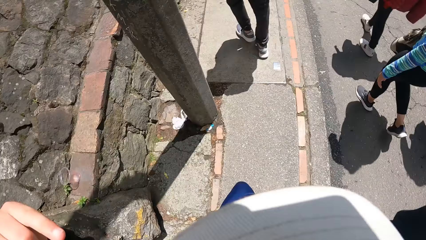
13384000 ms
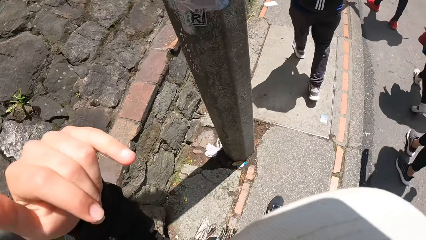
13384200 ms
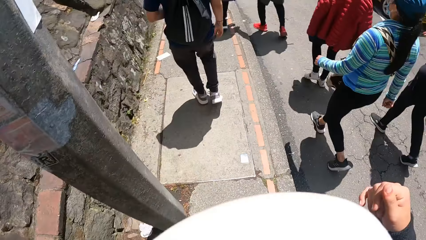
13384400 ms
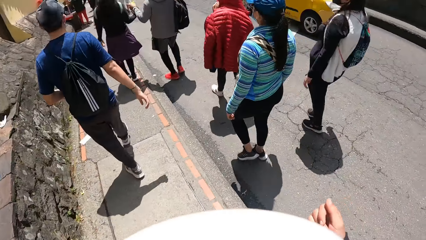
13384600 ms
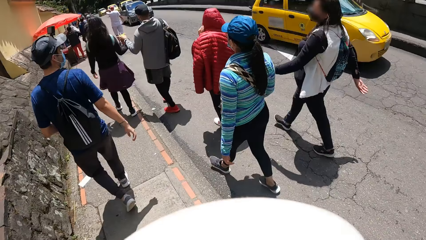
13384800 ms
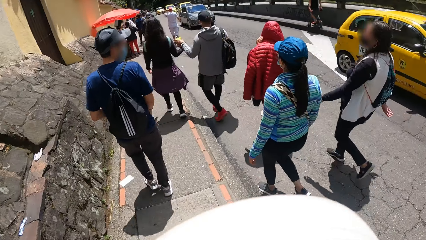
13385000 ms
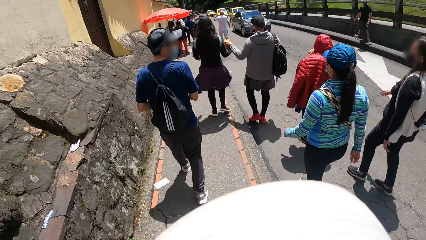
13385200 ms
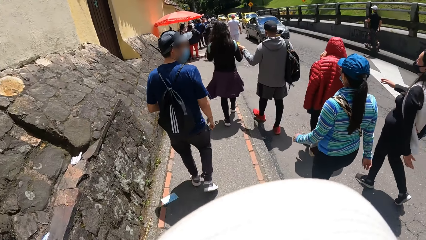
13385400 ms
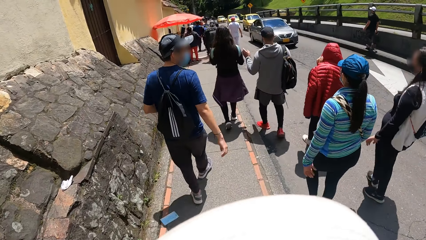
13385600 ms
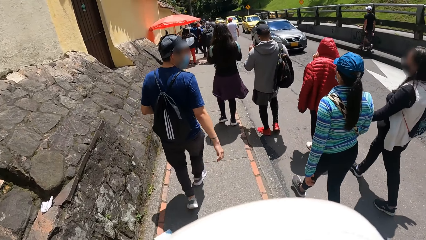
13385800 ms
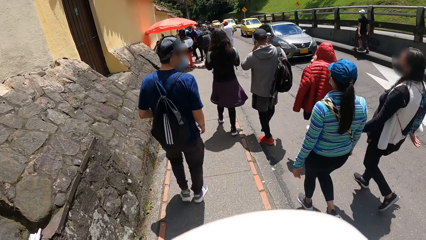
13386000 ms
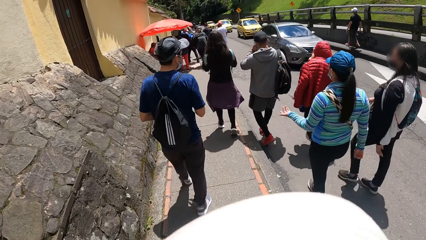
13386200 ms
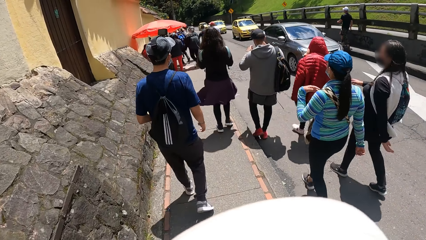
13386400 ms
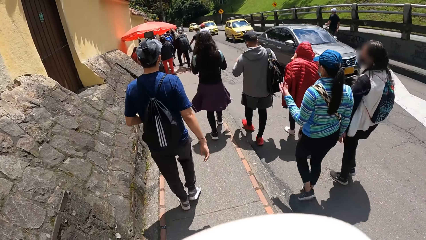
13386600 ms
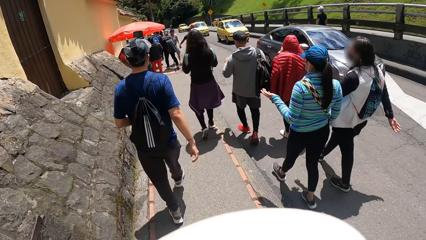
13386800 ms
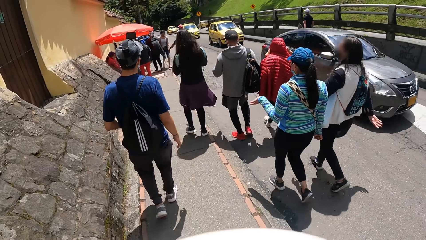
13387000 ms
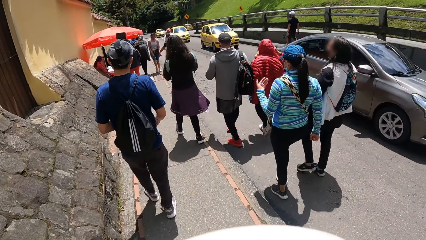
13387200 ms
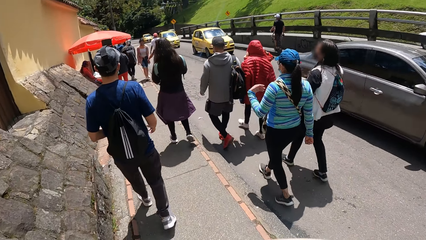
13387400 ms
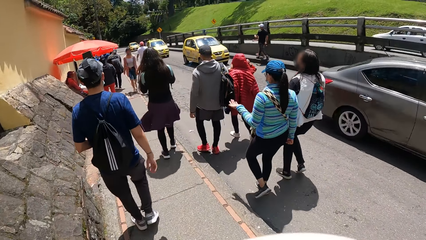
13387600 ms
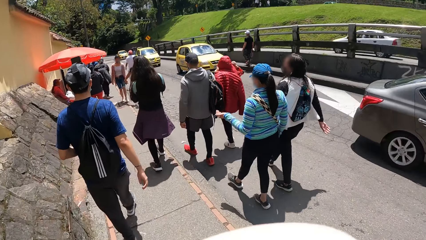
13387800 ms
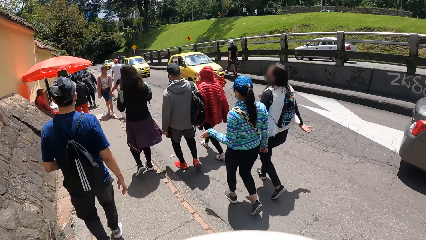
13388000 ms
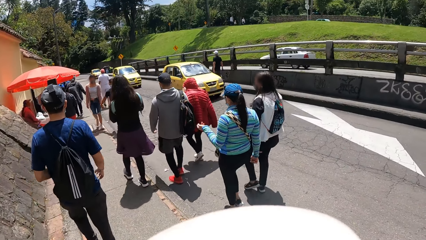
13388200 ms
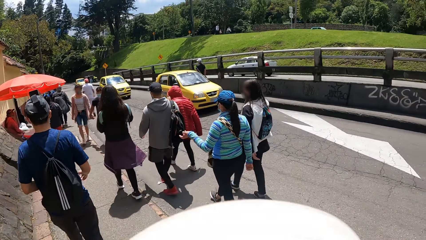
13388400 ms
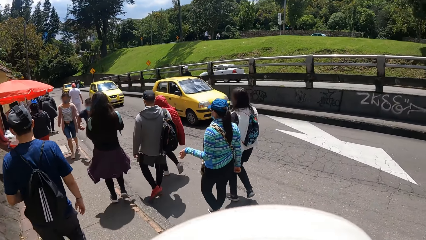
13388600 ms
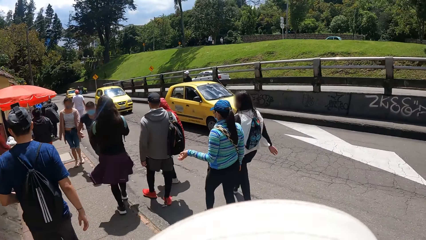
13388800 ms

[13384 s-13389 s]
The camera wearer walks in the streets.

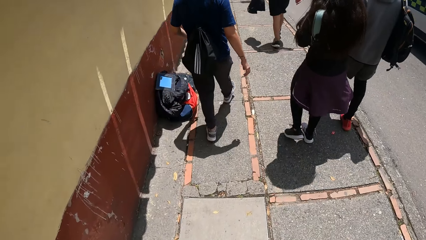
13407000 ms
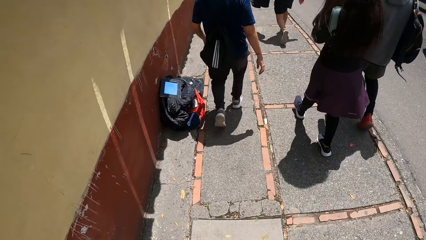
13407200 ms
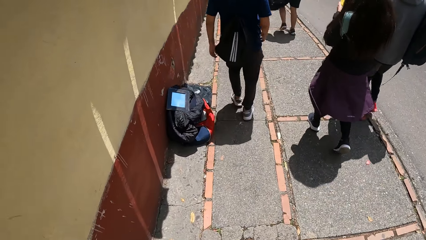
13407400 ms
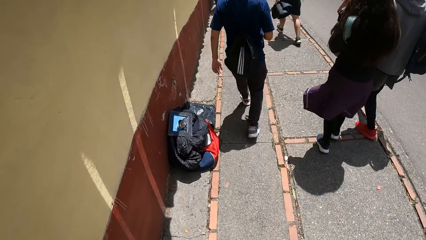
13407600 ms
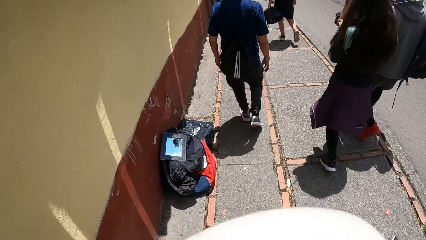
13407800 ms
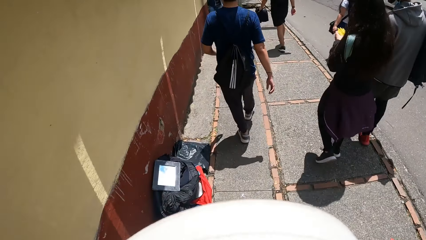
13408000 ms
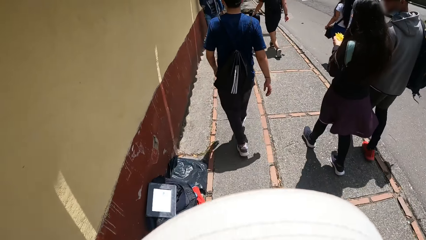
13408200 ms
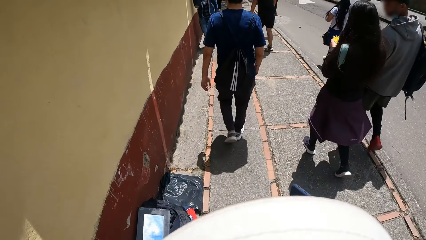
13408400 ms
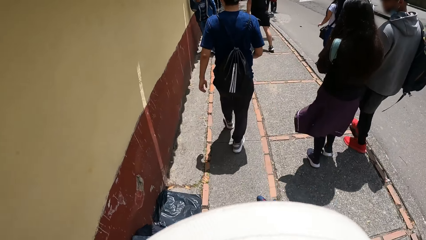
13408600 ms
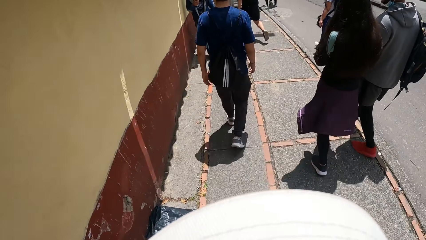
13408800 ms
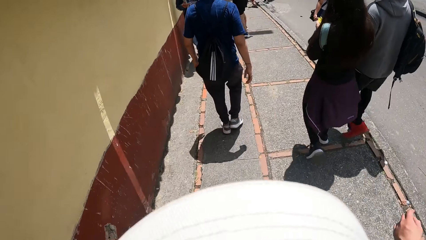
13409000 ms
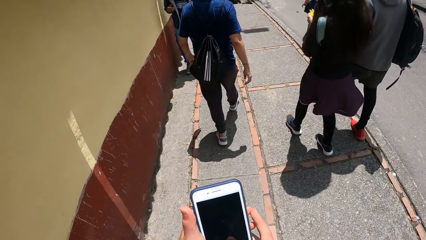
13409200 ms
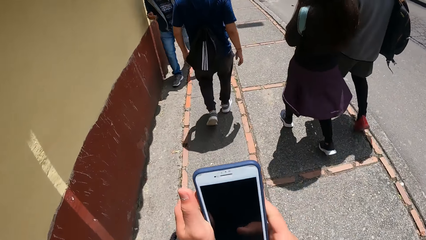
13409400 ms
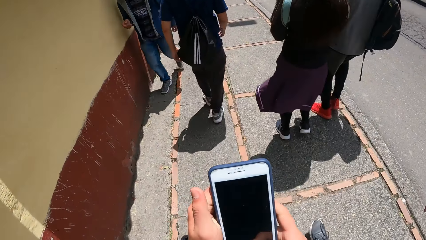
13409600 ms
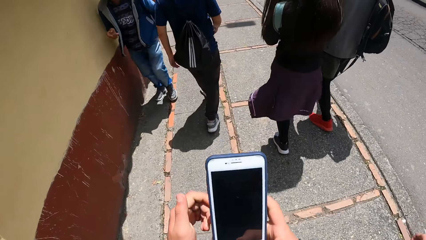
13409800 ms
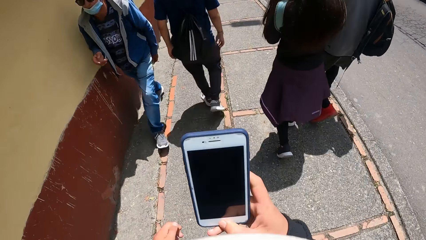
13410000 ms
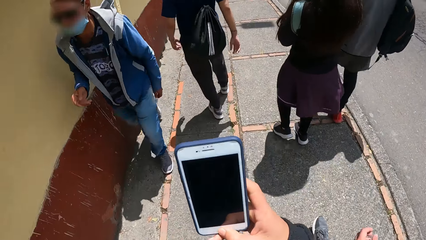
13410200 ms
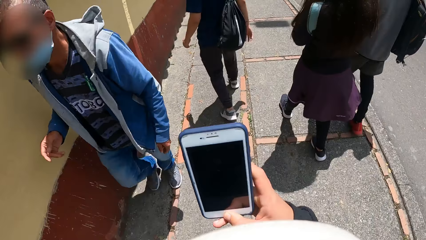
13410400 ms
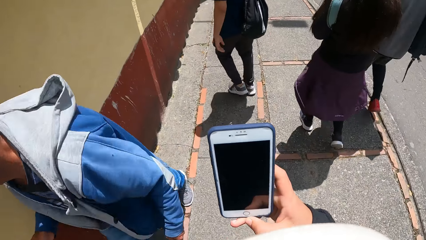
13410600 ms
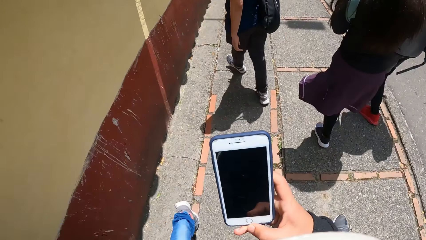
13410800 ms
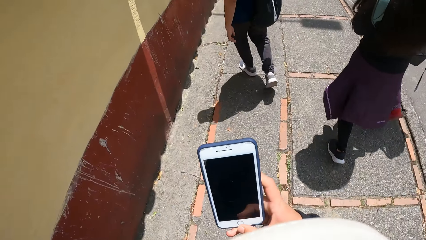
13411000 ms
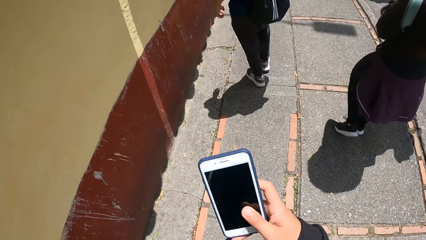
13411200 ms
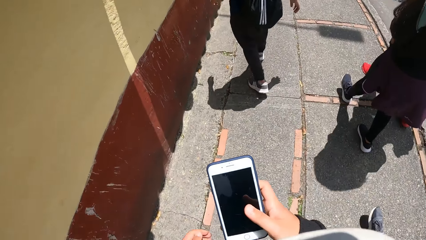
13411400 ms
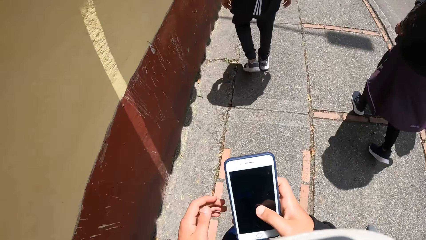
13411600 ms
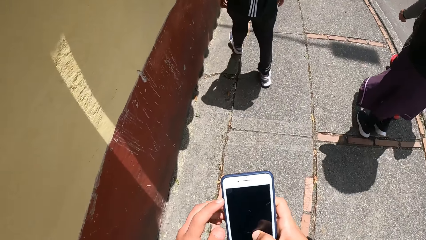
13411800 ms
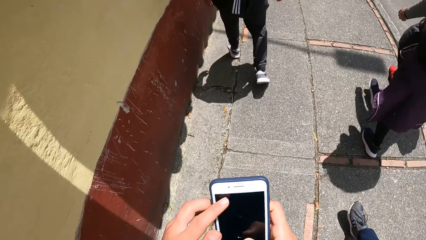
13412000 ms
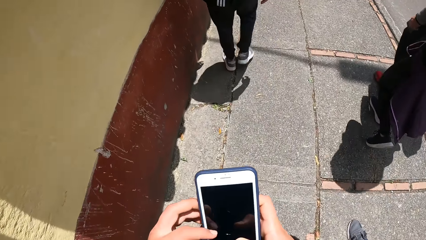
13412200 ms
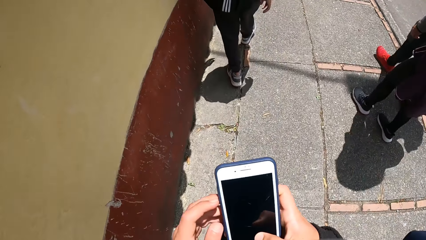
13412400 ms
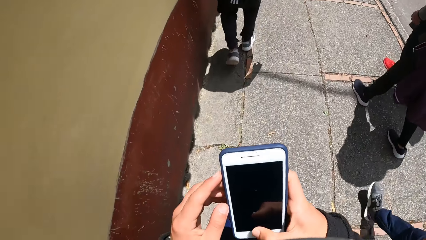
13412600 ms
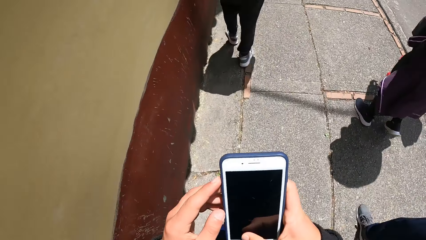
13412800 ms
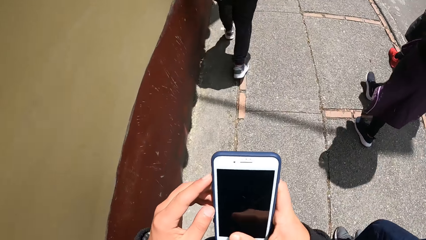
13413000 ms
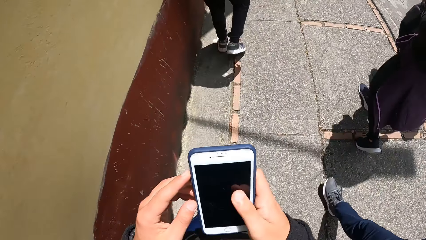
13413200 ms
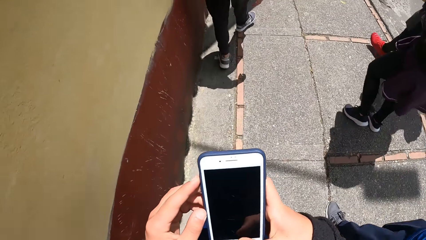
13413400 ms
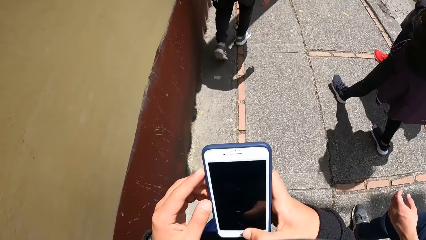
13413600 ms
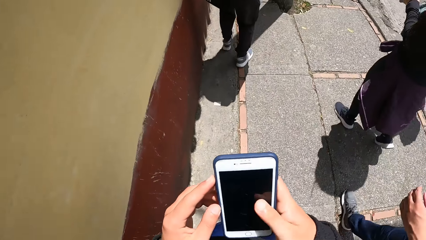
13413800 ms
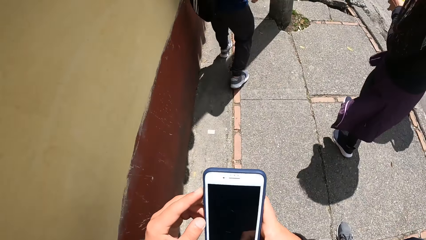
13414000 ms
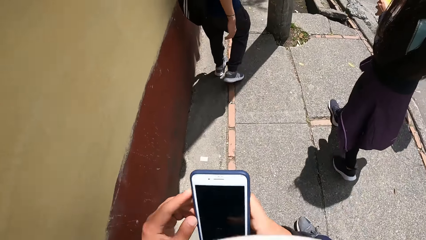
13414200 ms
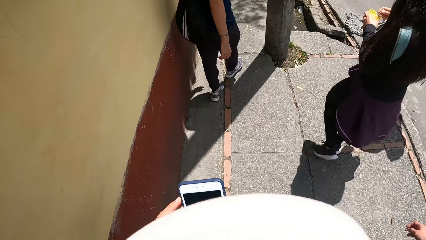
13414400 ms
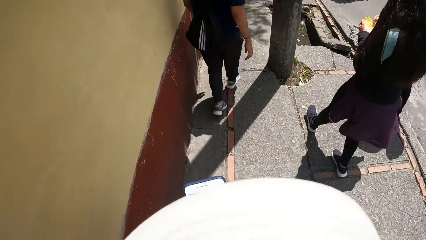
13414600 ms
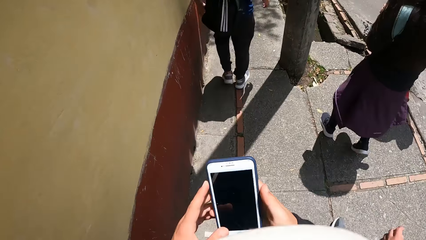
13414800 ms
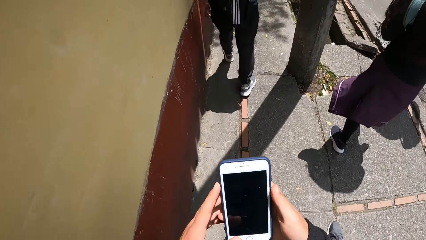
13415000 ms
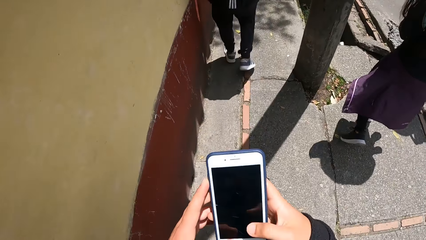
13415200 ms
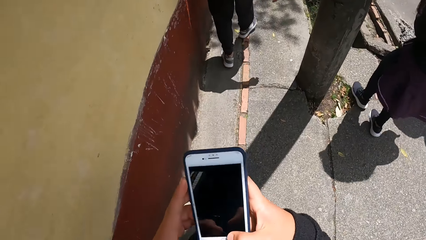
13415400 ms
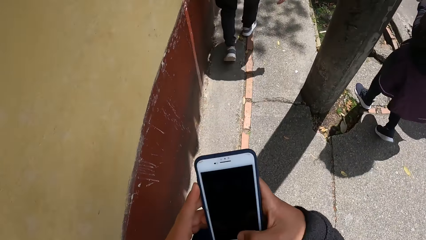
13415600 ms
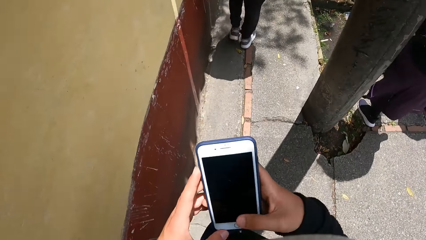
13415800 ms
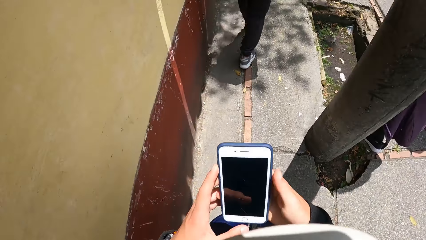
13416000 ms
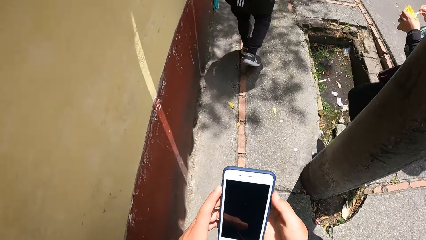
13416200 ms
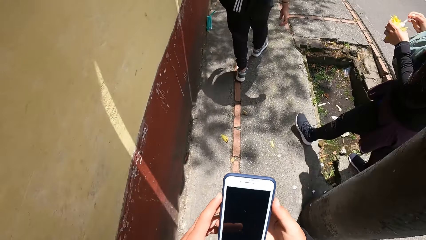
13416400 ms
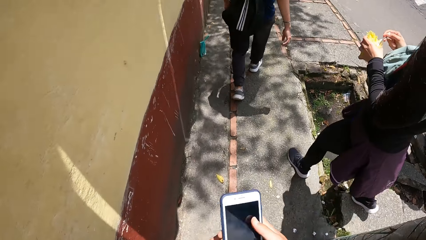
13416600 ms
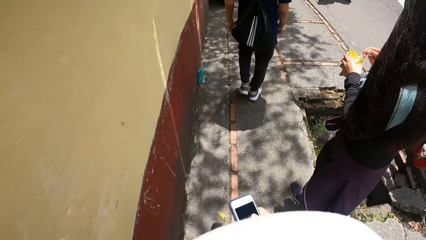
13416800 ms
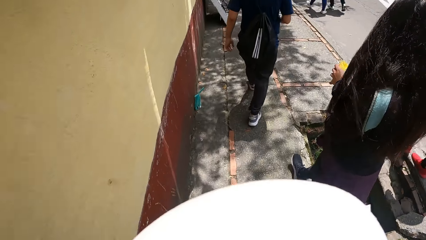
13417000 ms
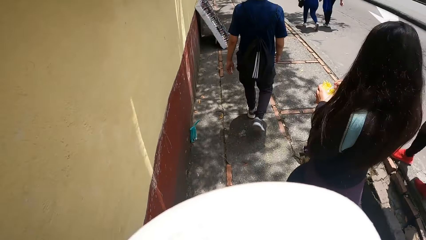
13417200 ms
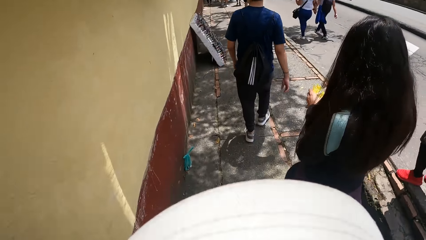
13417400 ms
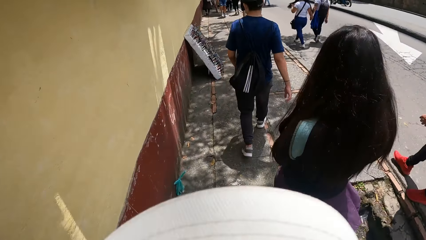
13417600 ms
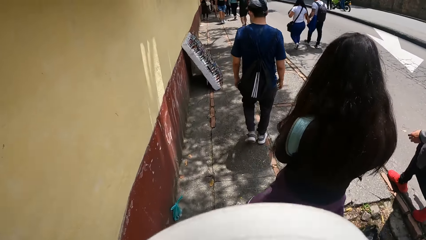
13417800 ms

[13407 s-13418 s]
The camera wearer holds a phone with both hands on the road. He operates the phone with his right hand on the road. He operates the phone with both hands on the road. He walks in the streets.
